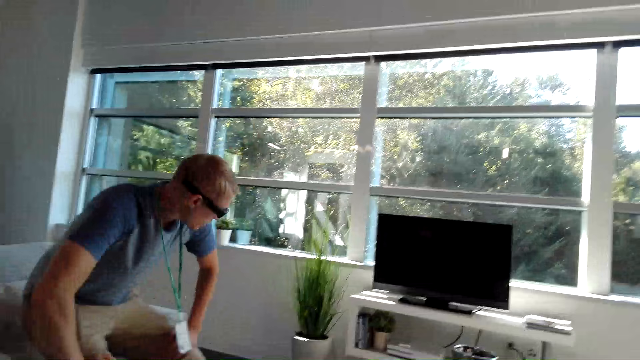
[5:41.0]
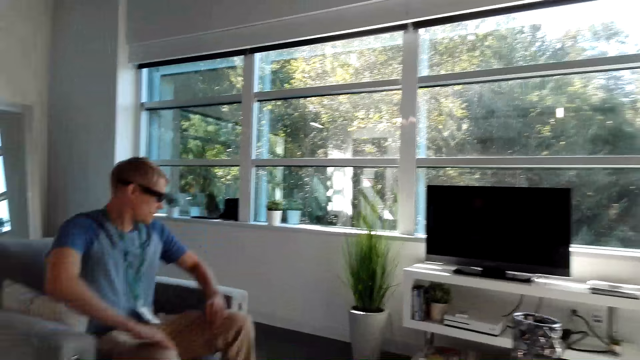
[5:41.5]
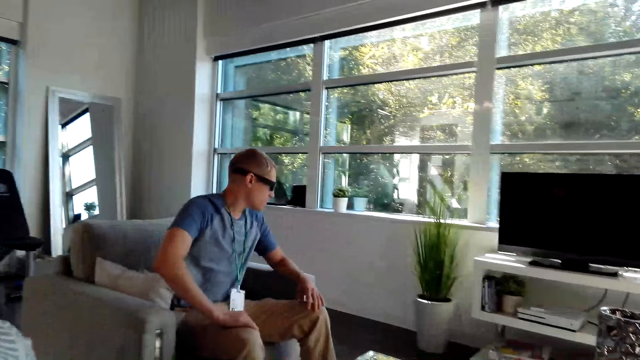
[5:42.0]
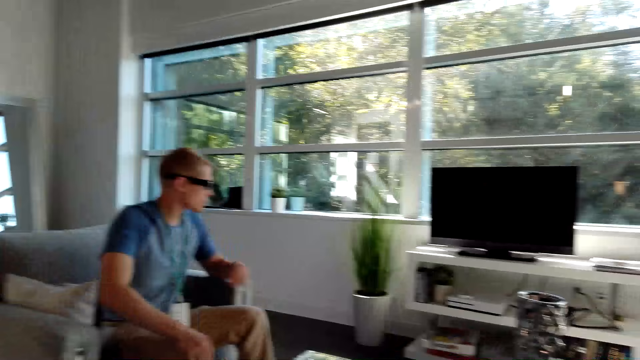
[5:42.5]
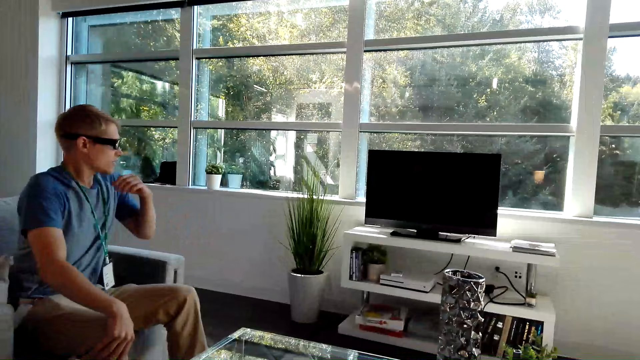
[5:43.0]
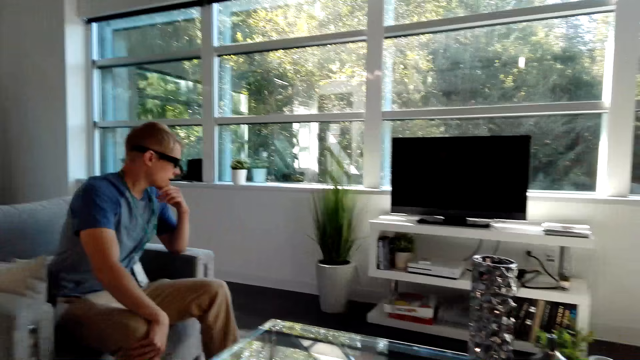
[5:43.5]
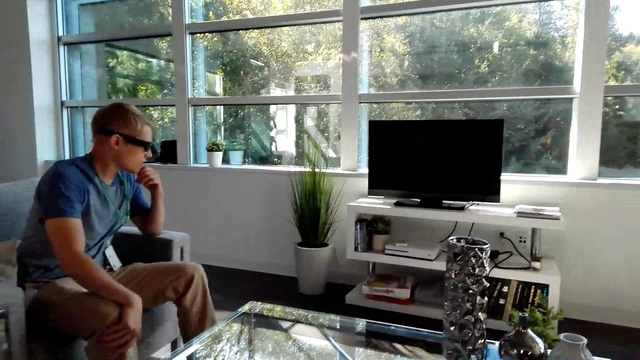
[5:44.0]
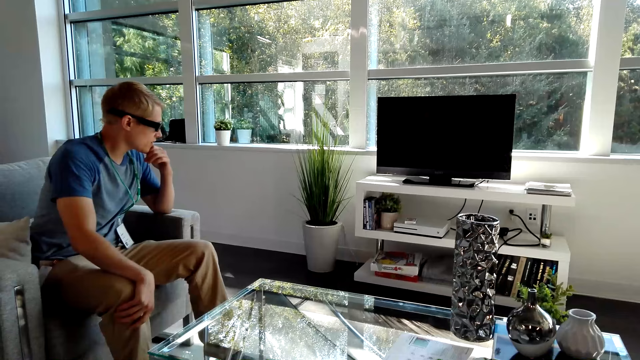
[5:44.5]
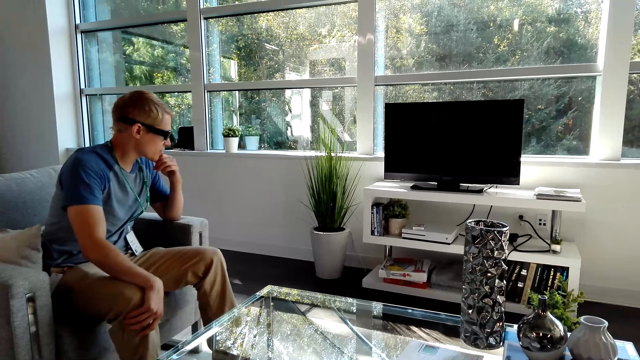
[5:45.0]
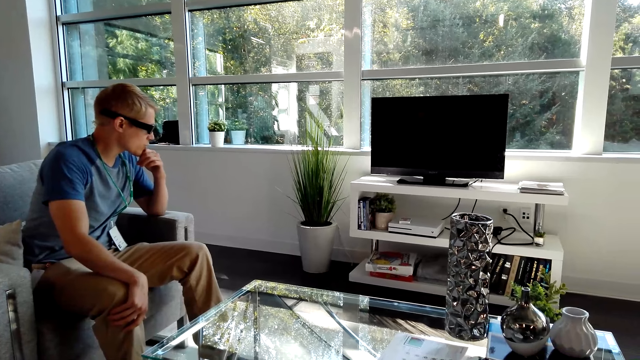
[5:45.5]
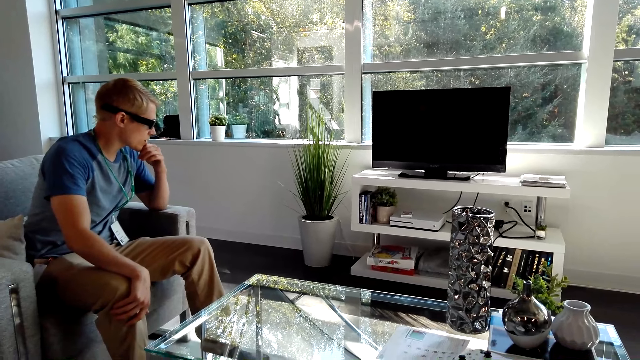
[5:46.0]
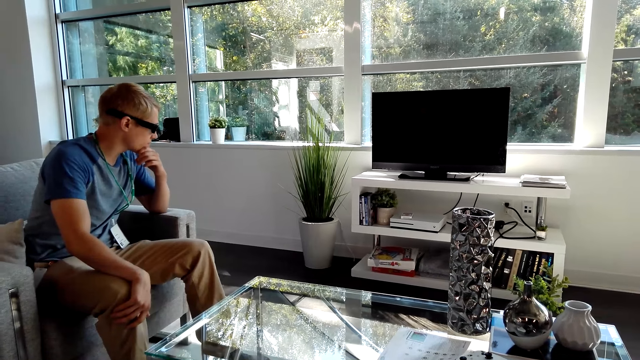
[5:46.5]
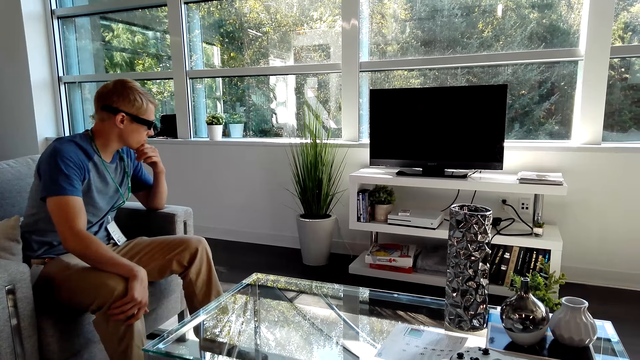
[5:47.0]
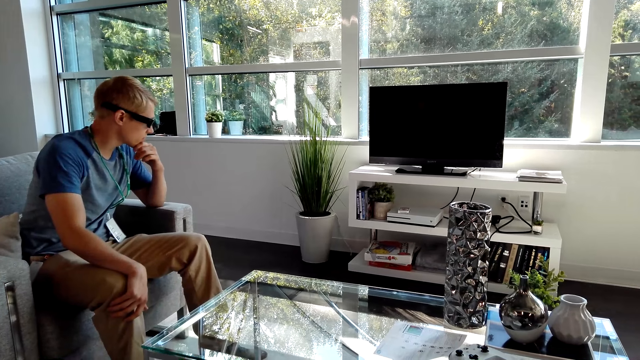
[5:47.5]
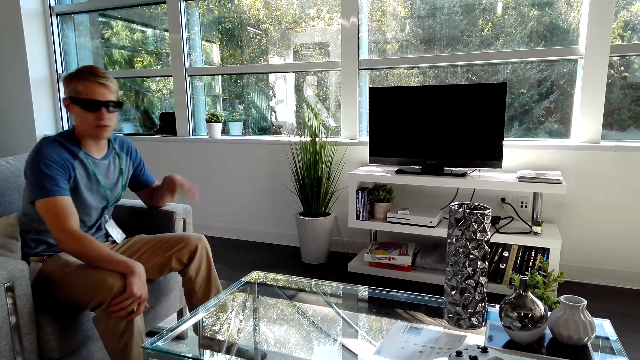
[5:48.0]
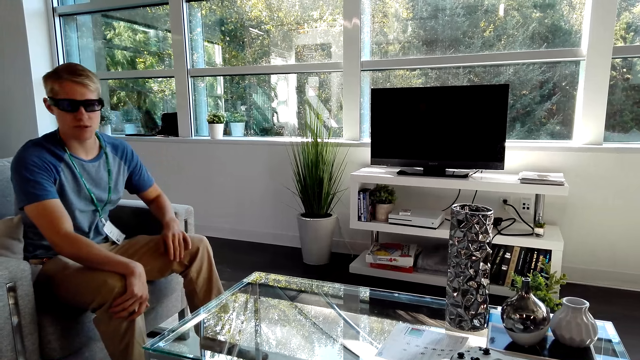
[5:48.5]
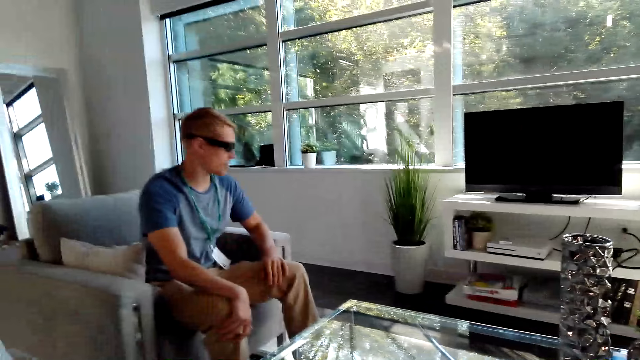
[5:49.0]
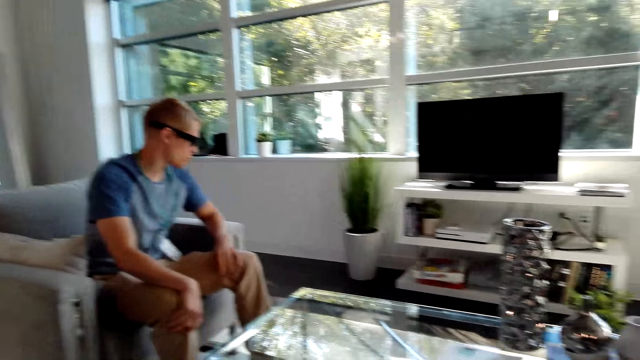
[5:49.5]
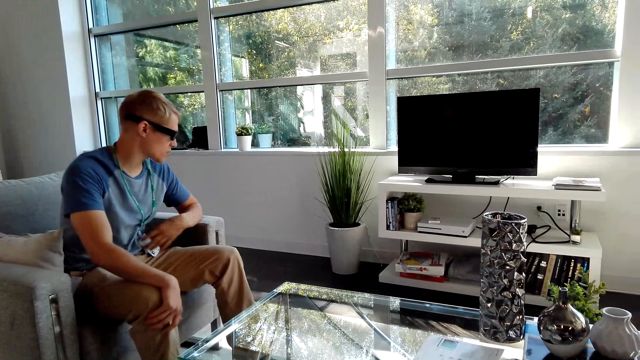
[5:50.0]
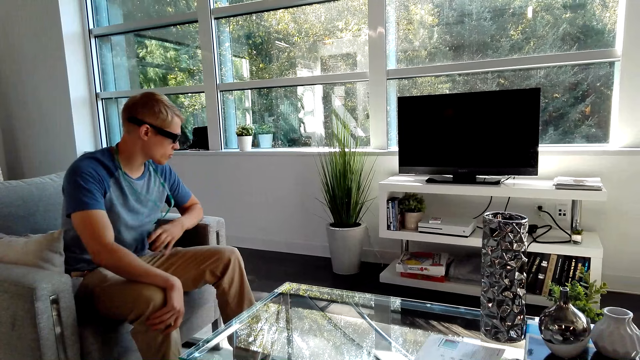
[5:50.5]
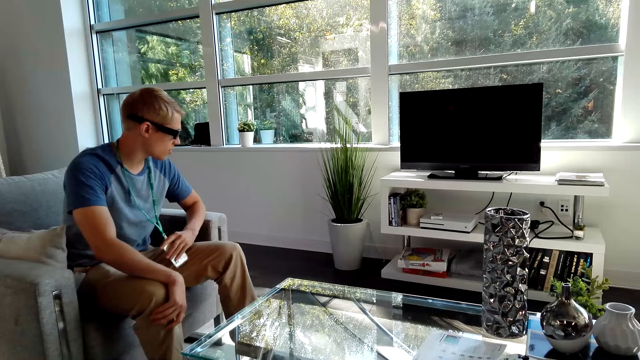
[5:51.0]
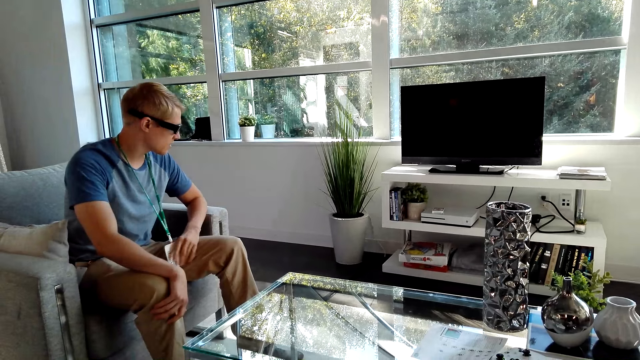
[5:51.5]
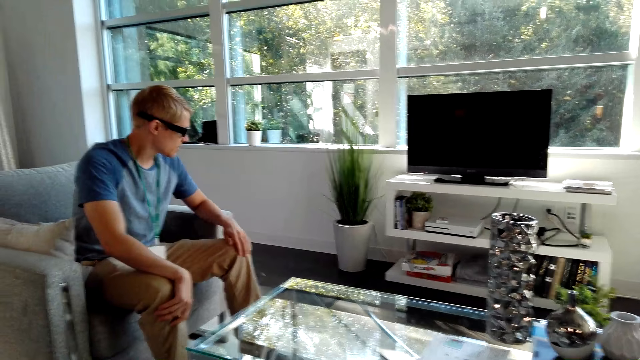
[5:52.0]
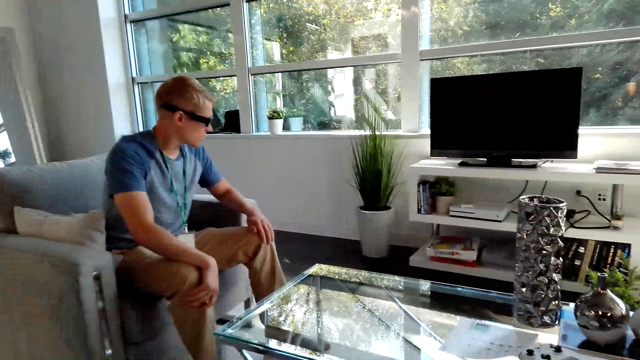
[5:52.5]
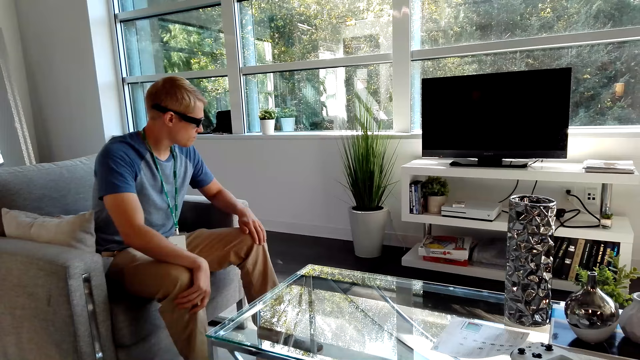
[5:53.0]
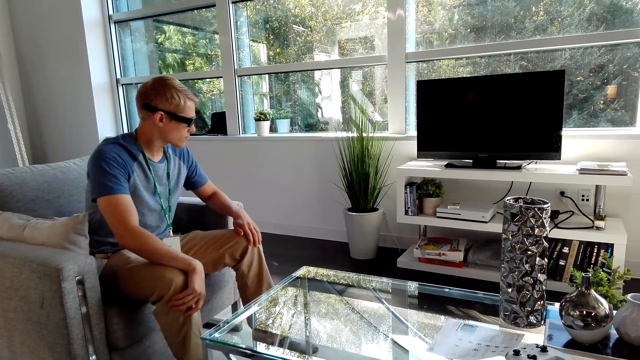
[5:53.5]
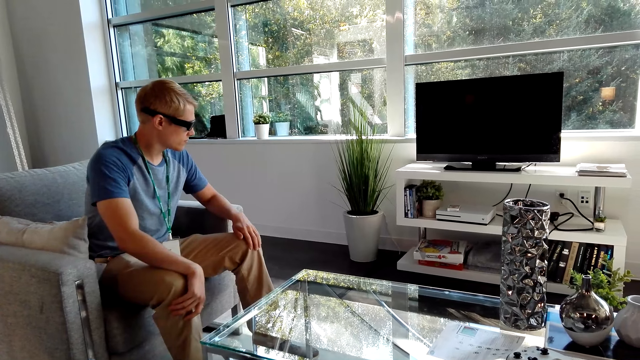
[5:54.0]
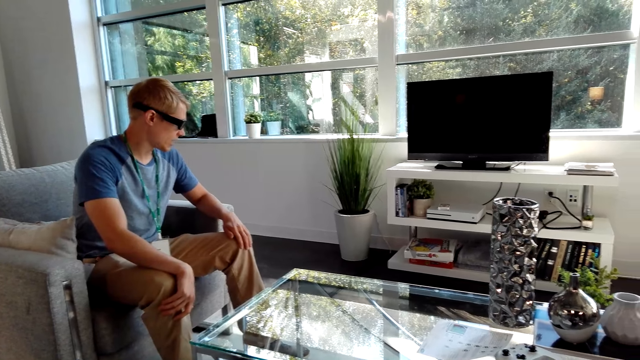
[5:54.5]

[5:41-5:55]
A man sits on the chair. The man does hand movement. The man holds his cheek. The man converses with the camera wearer. The camera wearer converses with the man. The man holds his tag. The man converses with the camera wearer.

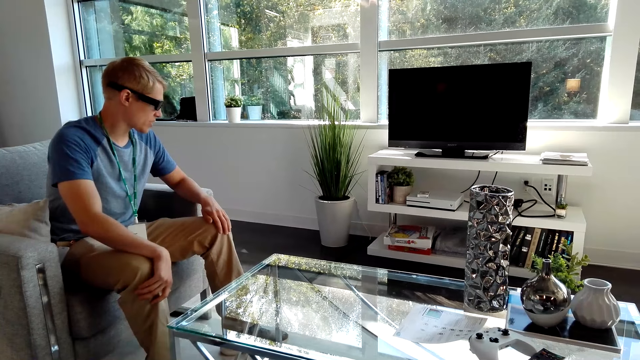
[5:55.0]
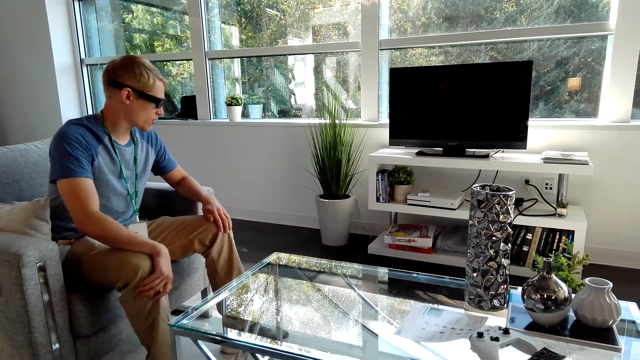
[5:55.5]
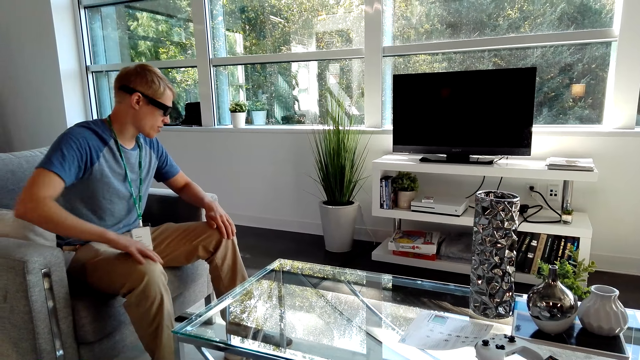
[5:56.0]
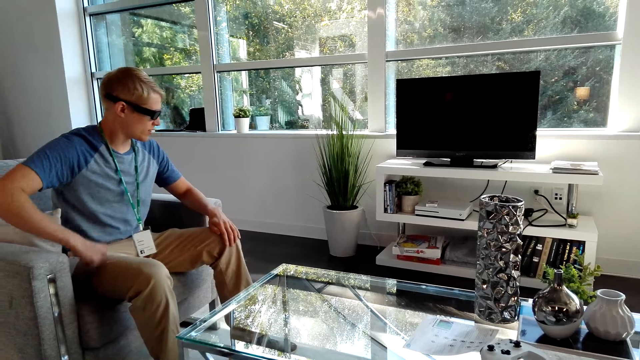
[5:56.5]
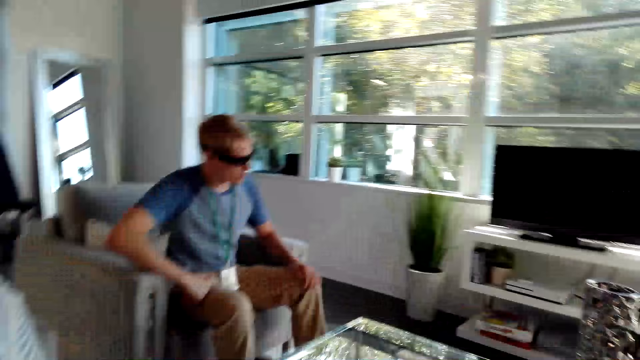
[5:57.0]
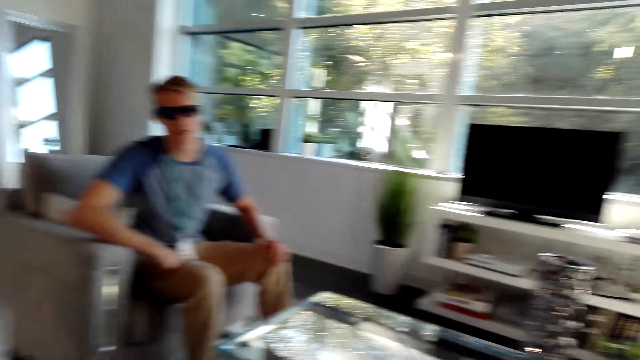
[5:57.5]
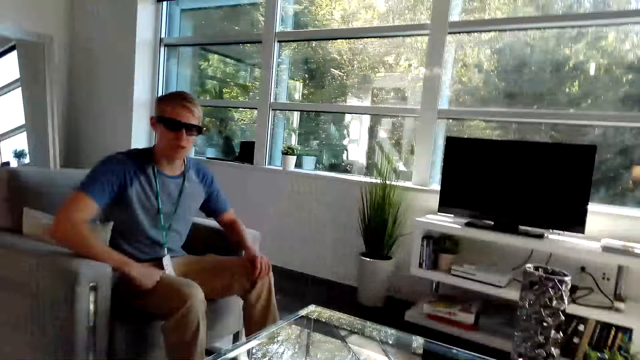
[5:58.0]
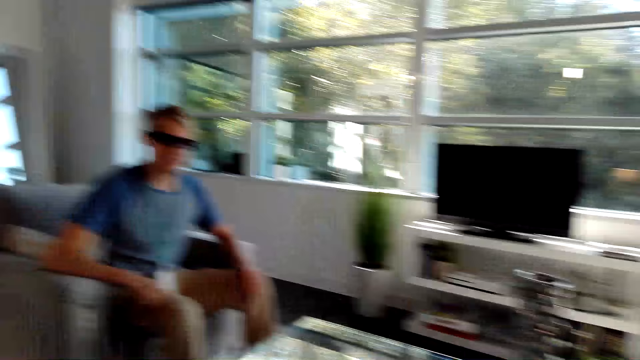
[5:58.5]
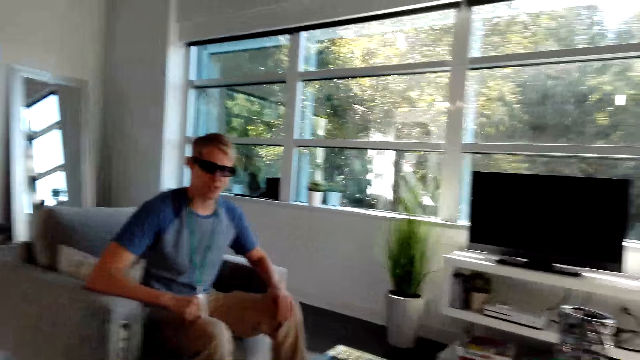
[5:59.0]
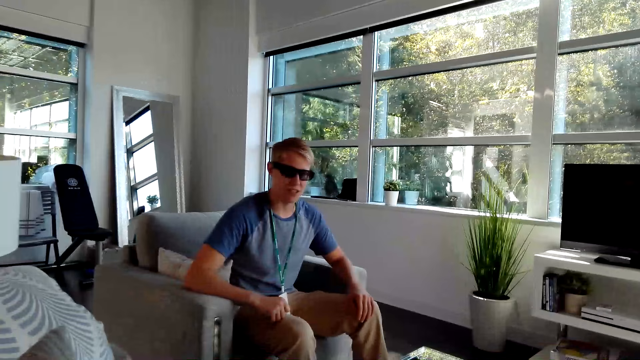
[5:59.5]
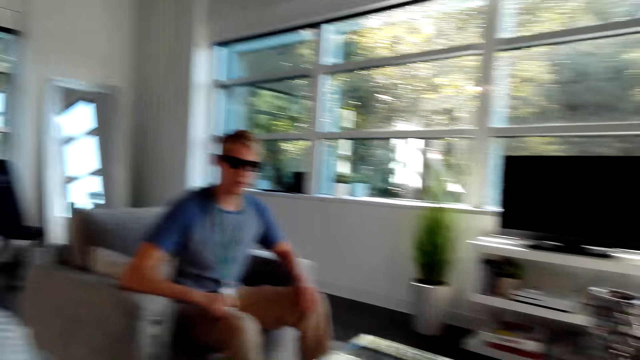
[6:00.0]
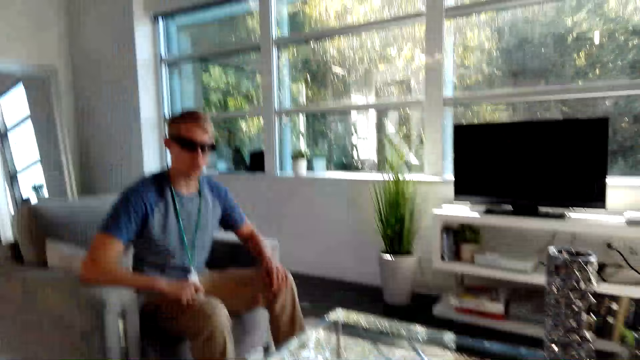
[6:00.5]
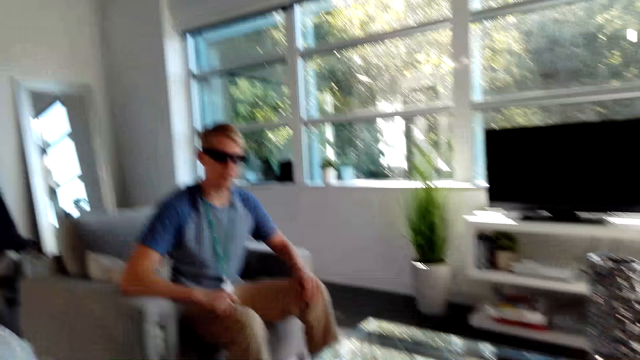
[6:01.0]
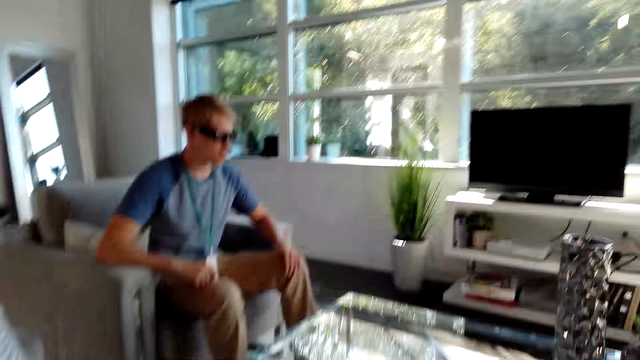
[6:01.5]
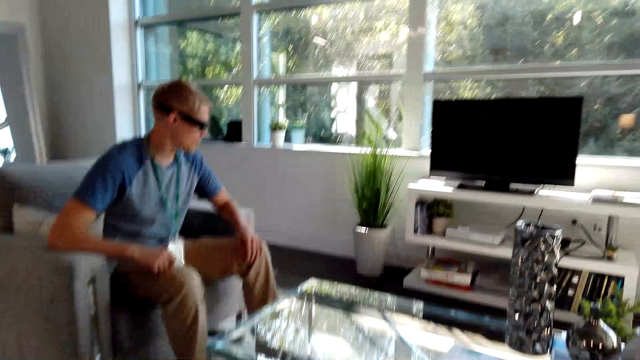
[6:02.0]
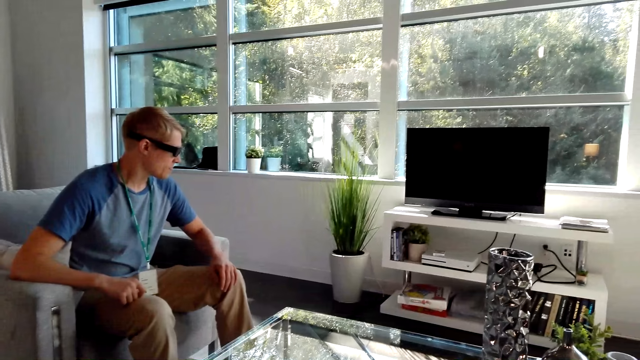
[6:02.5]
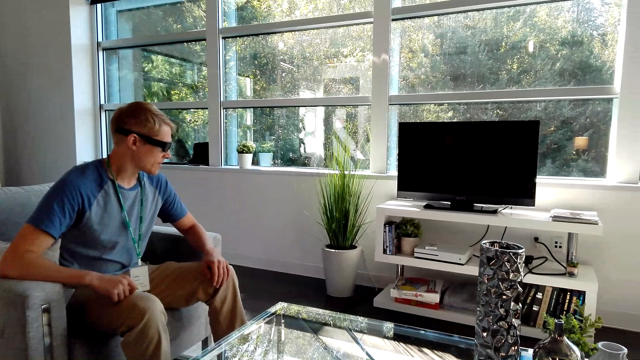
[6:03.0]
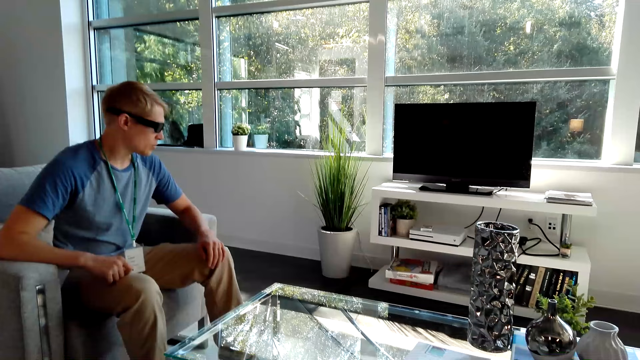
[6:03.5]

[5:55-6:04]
A male places hand on the leg. The male converses with the camera wearer.
